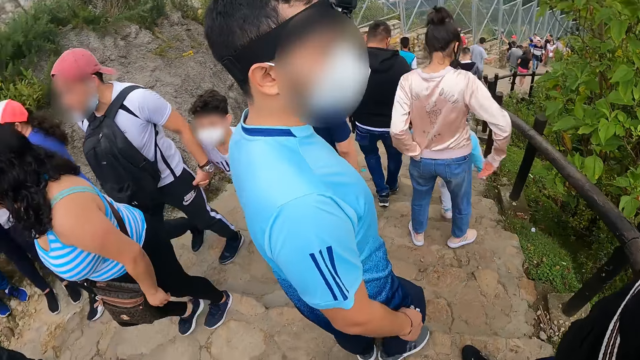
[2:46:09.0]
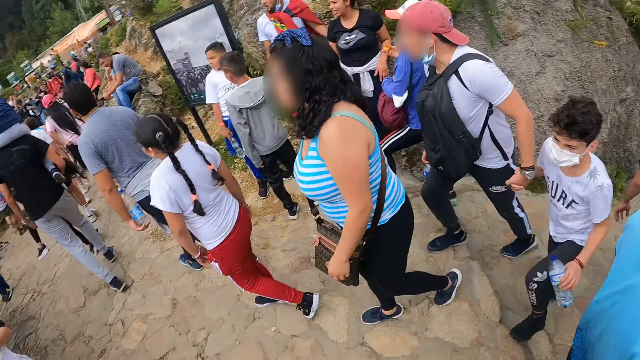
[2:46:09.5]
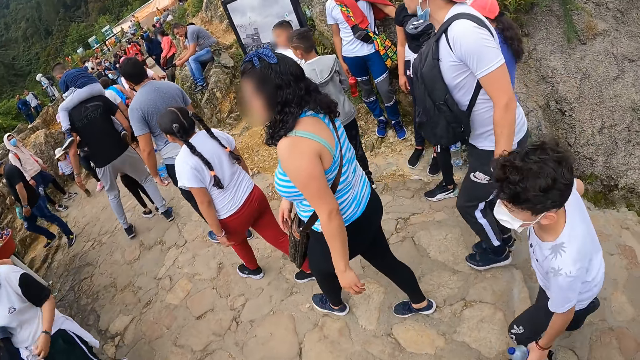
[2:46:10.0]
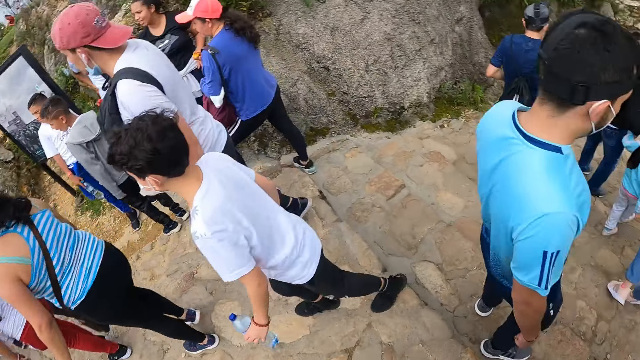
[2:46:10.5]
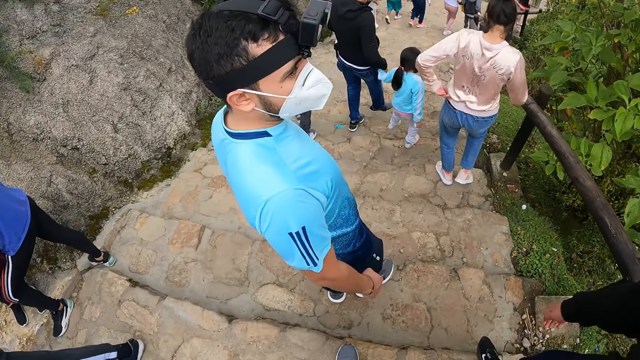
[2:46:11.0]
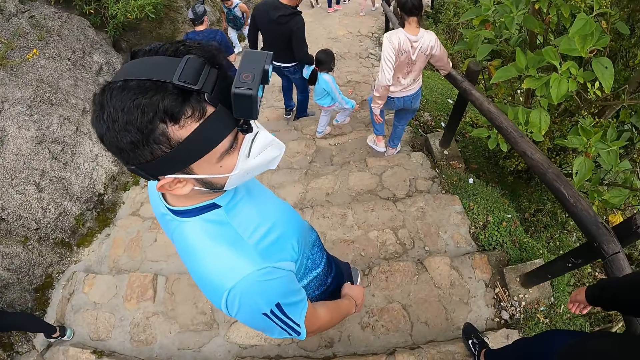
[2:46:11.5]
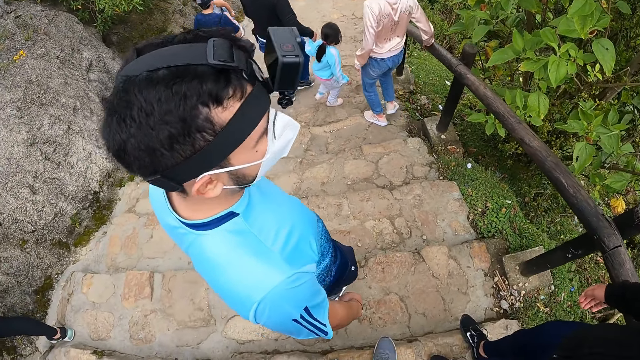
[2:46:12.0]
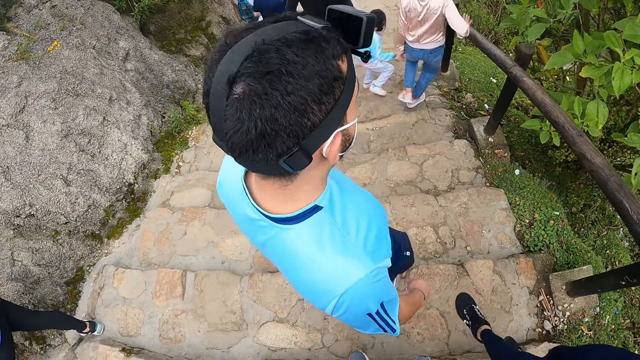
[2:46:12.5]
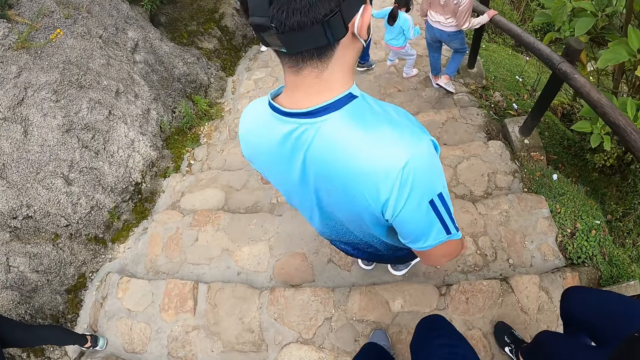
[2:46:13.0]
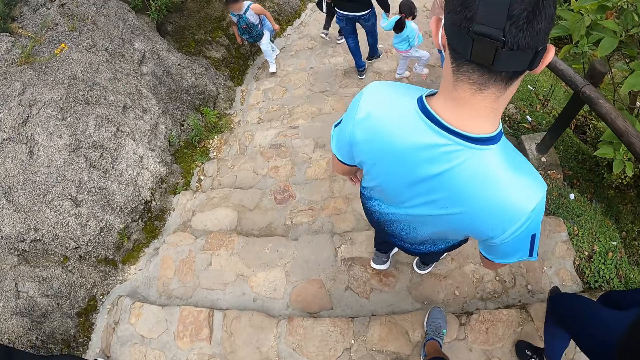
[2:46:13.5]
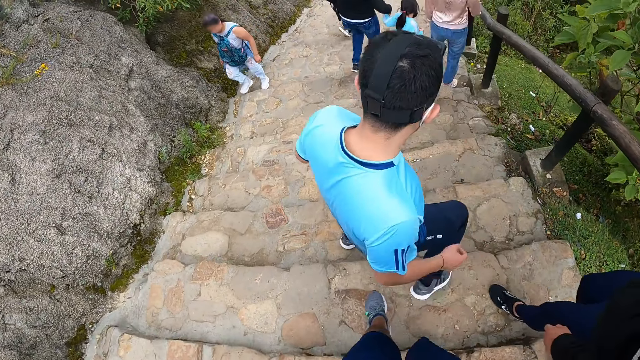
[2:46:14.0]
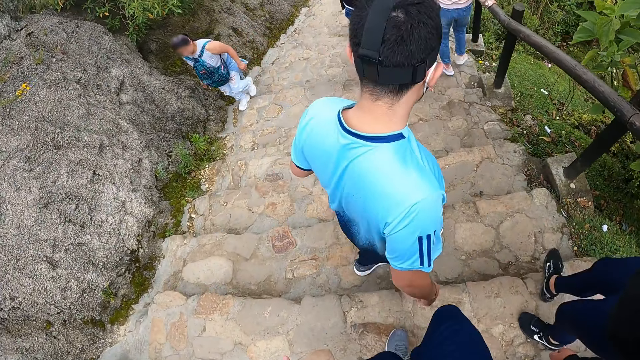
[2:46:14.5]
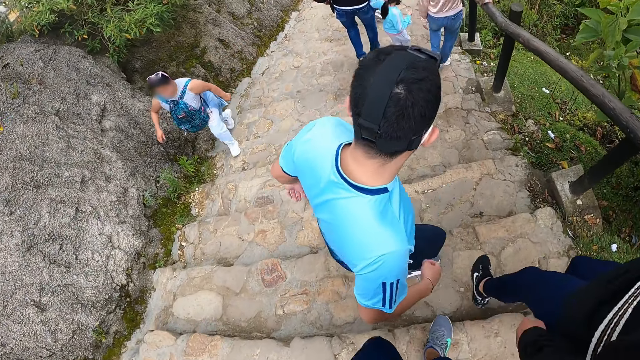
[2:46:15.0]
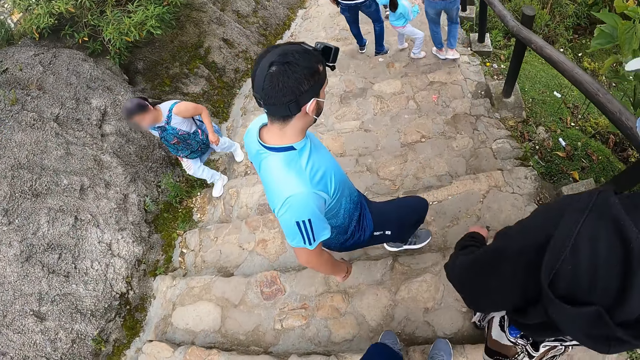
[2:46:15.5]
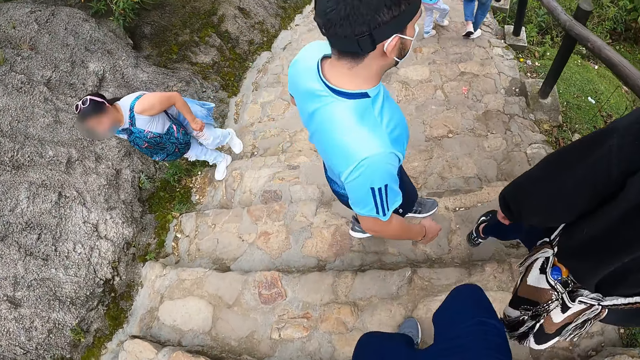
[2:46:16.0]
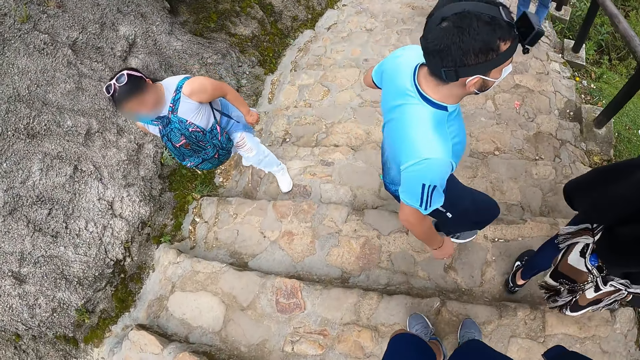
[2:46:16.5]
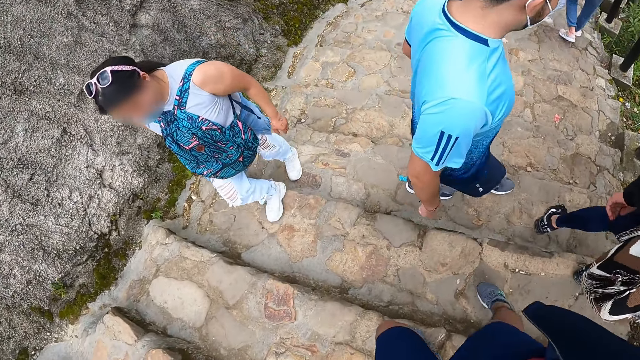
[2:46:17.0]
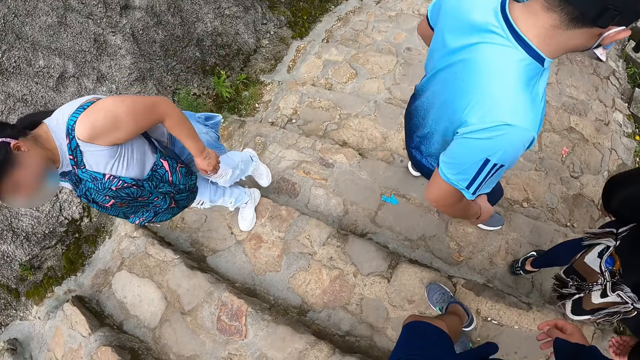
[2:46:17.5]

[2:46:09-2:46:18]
The camera wearer turns towards a group of people. They turn towards a man, another man and a third man.

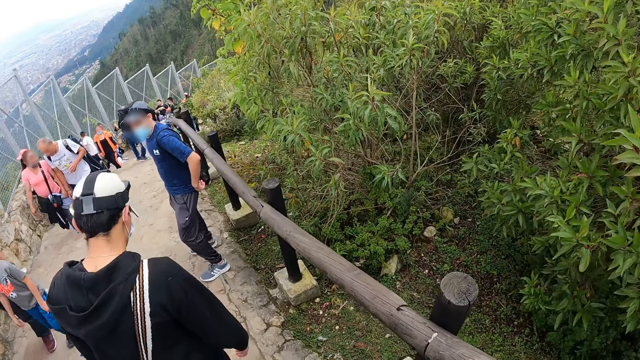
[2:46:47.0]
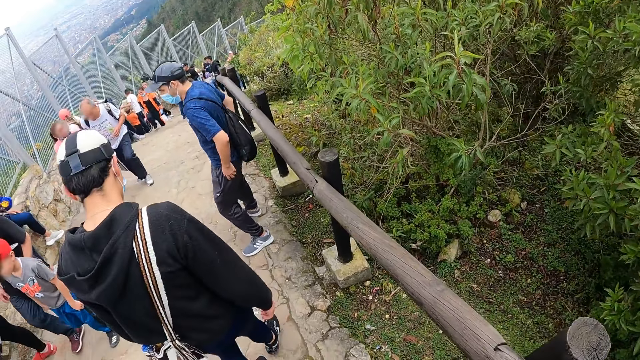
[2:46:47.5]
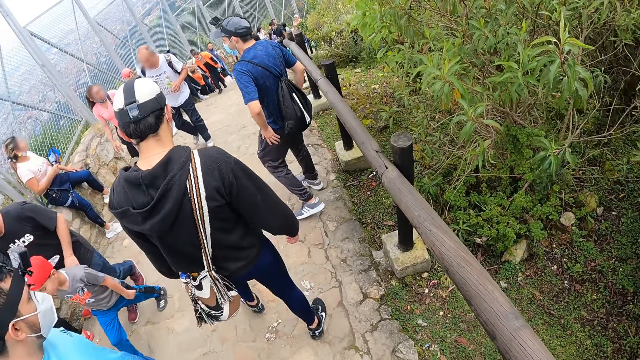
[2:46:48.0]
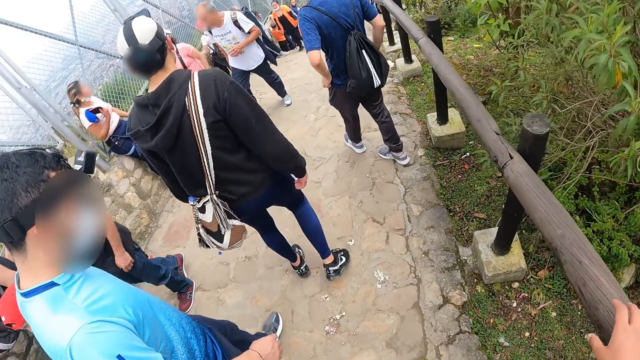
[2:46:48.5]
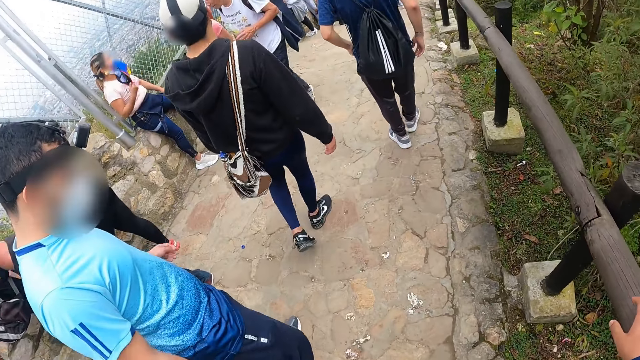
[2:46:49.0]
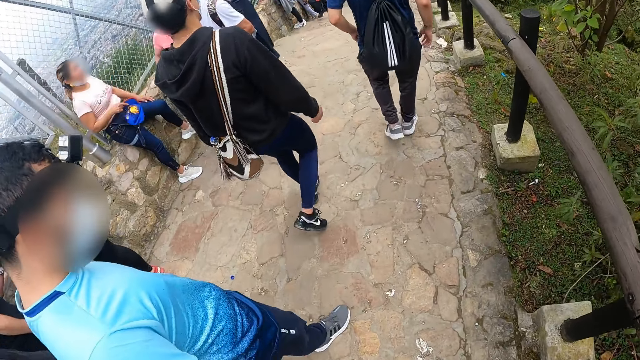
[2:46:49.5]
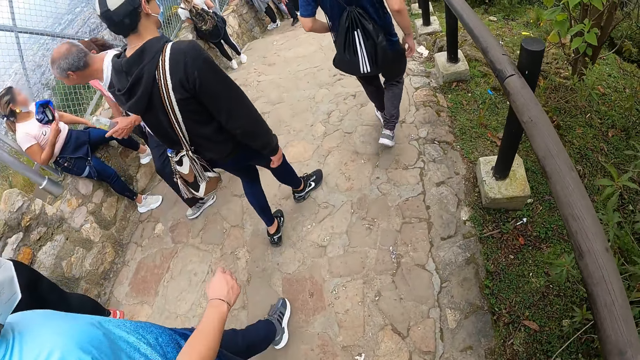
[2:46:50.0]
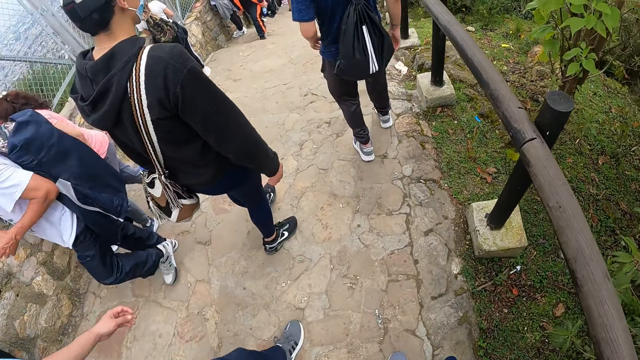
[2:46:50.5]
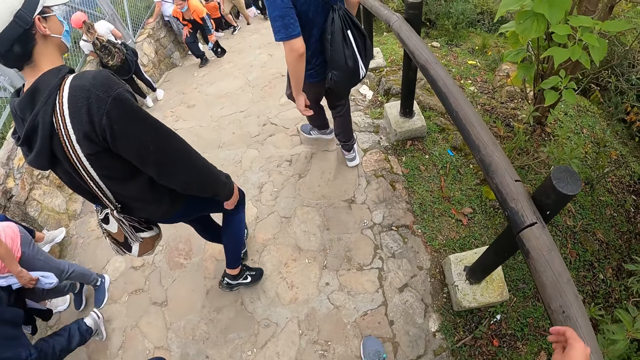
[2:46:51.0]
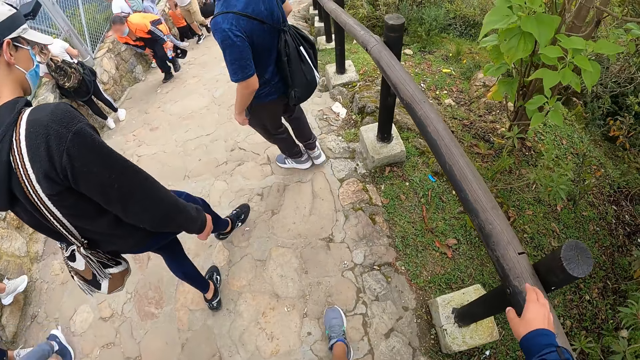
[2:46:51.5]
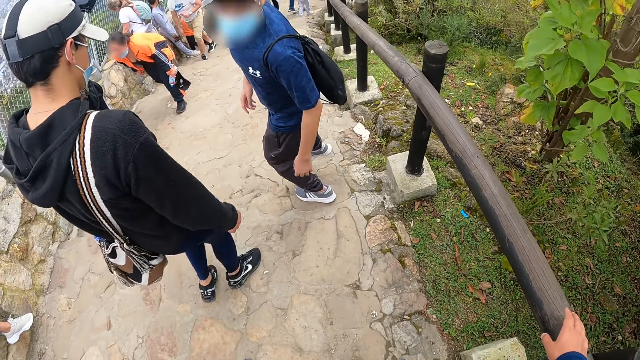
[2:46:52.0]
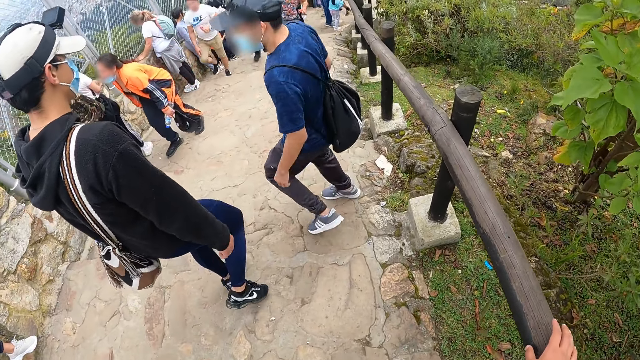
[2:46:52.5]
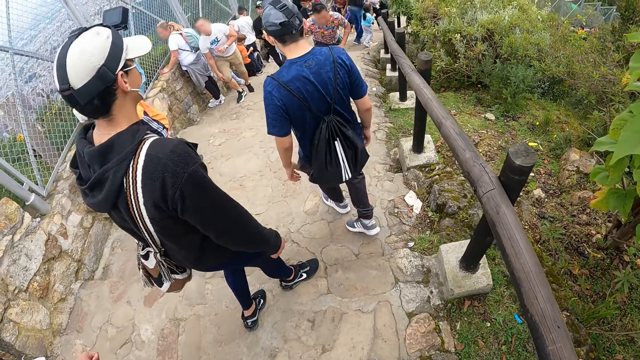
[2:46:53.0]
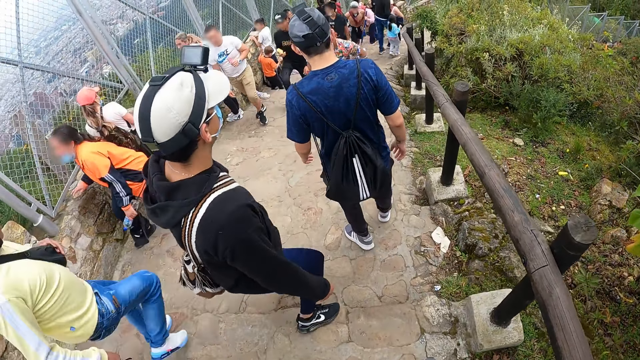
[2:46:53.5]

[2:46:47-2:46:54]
The camera wearer holds a rail with his right hand.

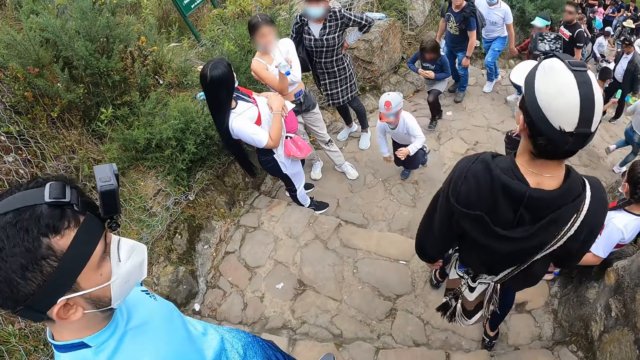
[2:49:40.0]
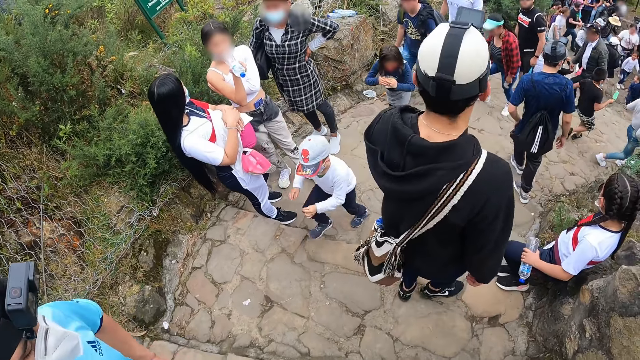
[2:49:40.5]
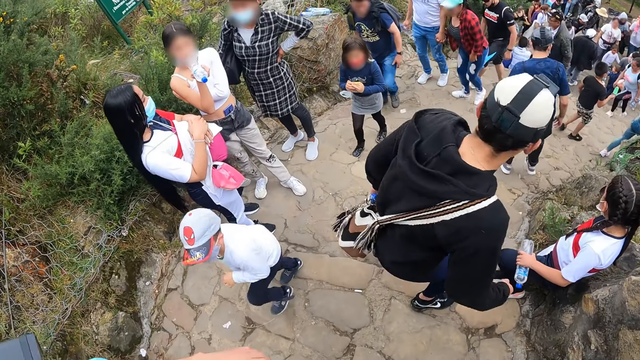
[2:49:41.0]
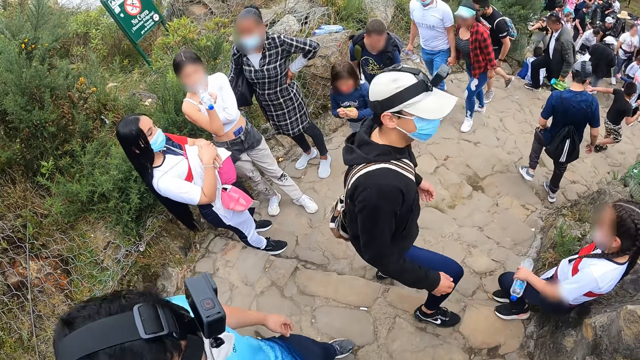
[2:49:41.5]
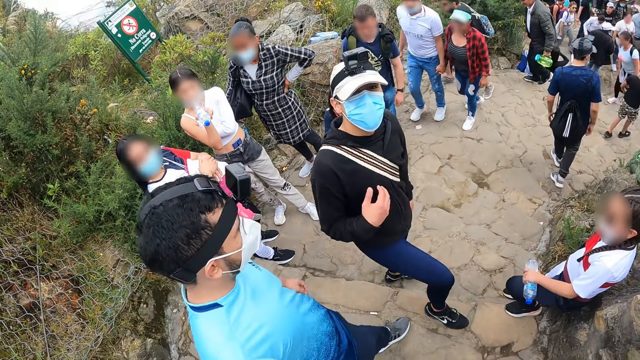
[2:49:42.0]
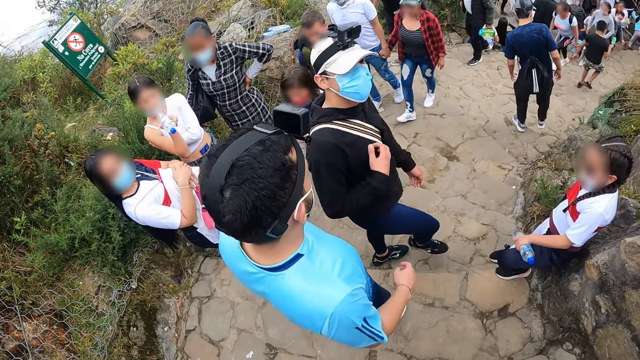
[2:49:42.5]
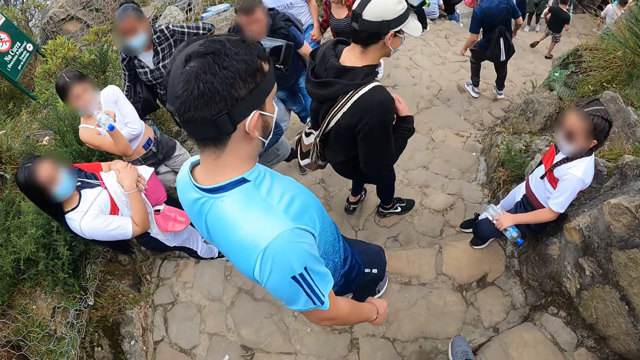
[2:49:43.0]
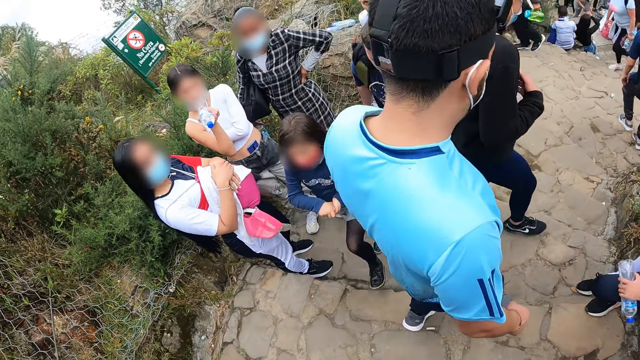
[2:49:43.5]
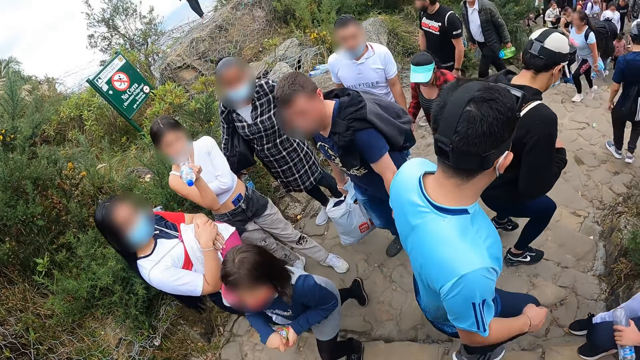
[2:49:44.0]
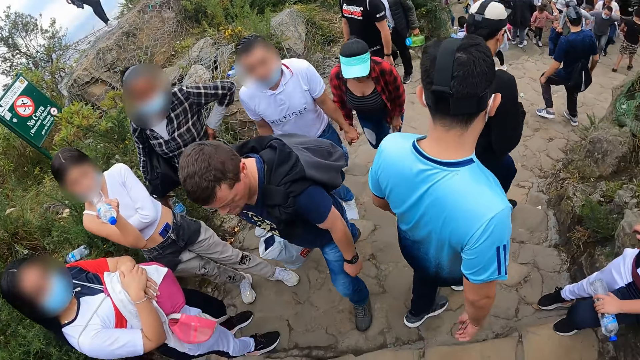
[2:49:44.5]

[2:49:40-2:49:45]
The camera wearer interacts with a man. They walk down the hill.
